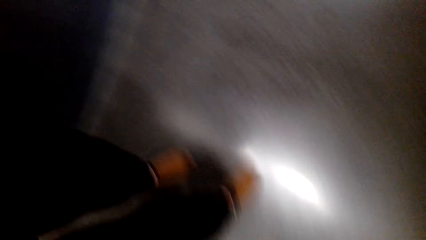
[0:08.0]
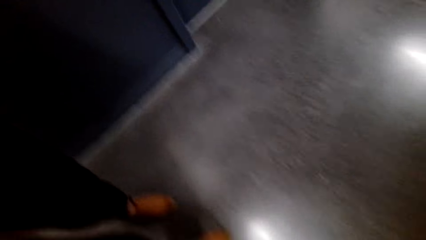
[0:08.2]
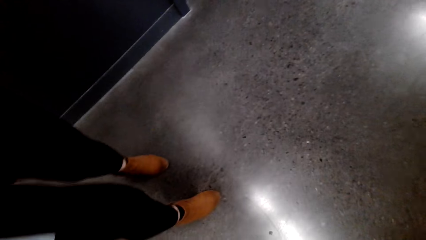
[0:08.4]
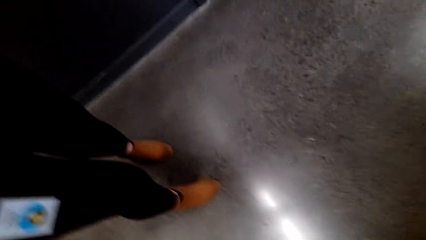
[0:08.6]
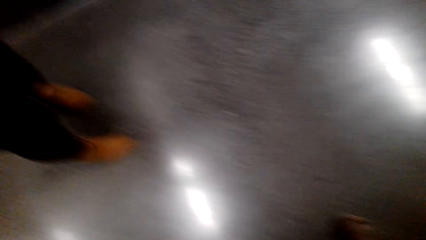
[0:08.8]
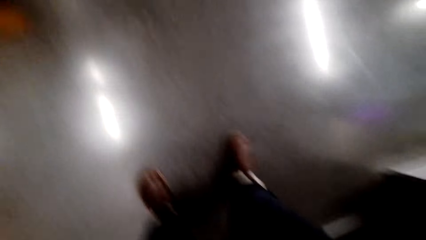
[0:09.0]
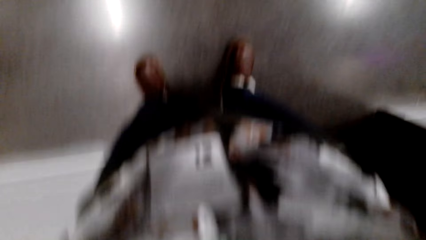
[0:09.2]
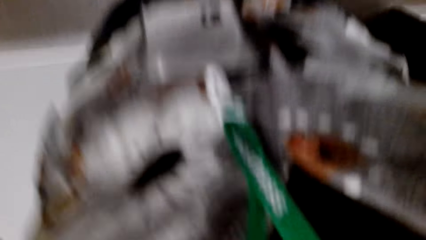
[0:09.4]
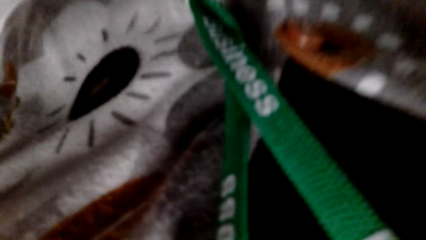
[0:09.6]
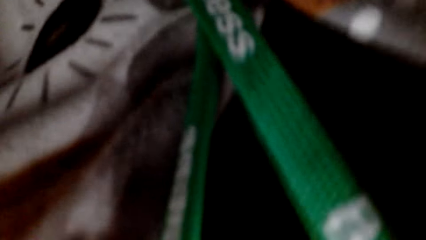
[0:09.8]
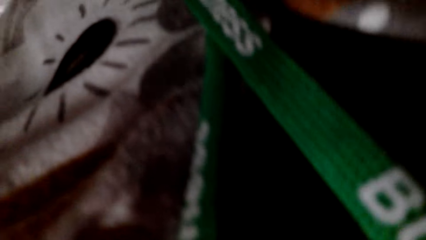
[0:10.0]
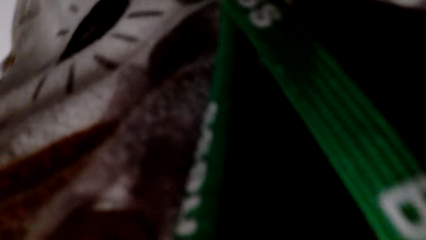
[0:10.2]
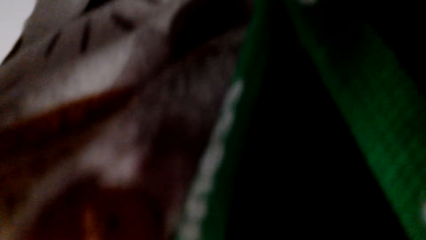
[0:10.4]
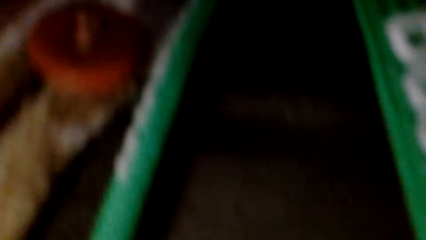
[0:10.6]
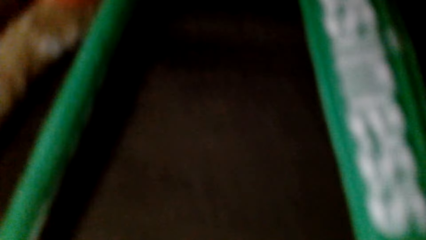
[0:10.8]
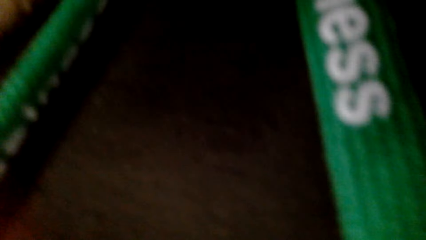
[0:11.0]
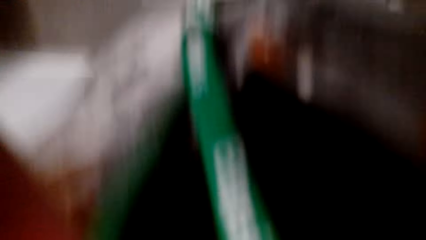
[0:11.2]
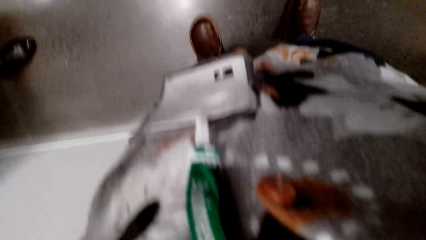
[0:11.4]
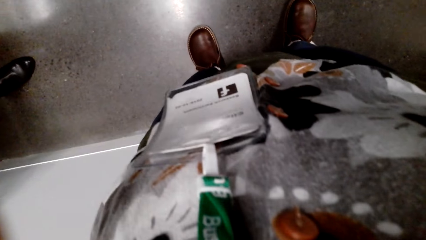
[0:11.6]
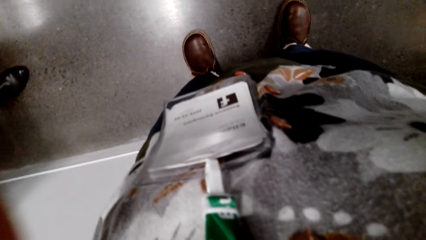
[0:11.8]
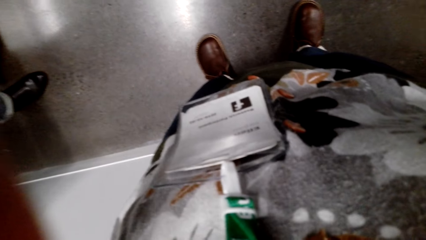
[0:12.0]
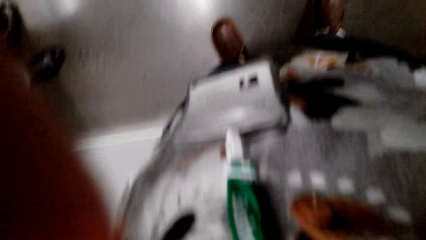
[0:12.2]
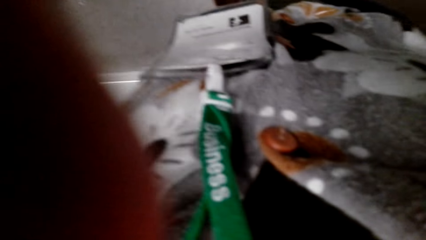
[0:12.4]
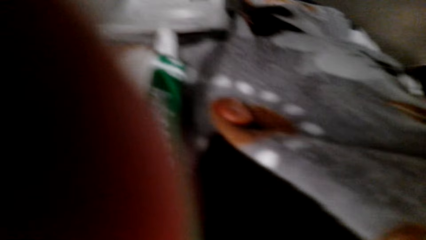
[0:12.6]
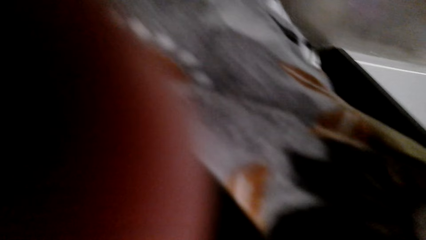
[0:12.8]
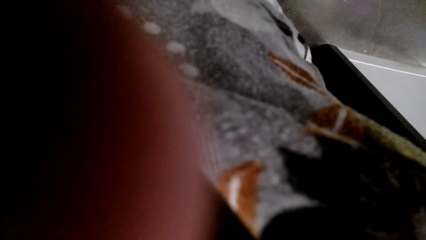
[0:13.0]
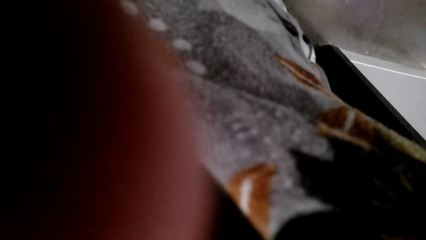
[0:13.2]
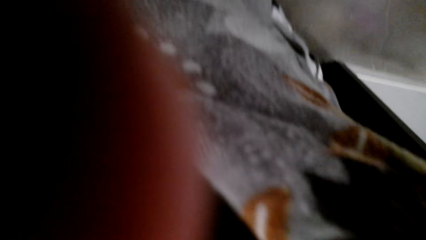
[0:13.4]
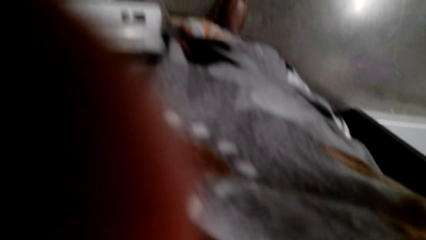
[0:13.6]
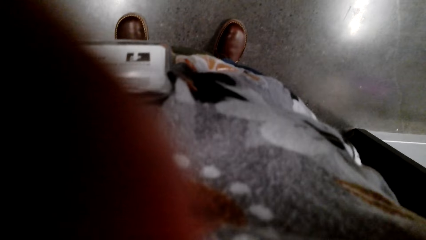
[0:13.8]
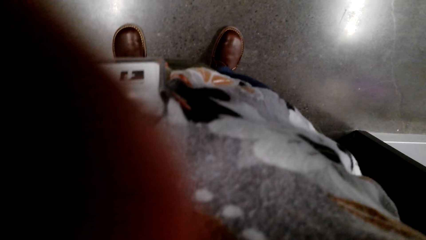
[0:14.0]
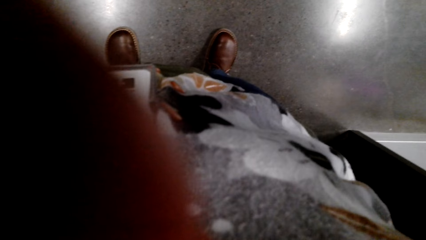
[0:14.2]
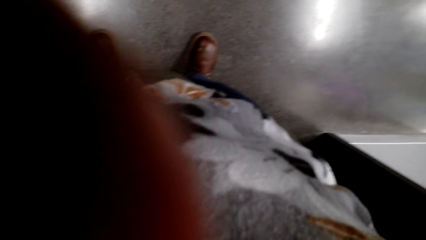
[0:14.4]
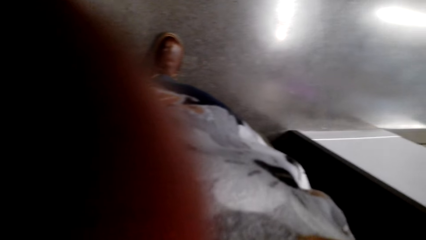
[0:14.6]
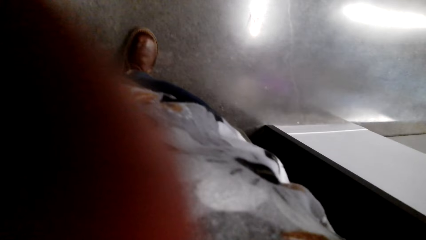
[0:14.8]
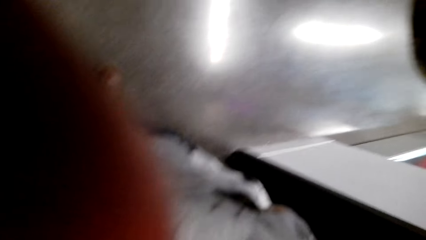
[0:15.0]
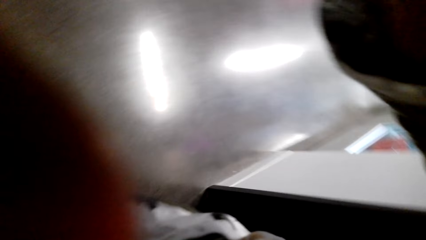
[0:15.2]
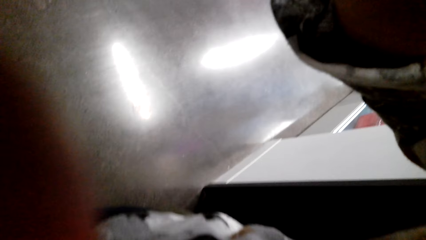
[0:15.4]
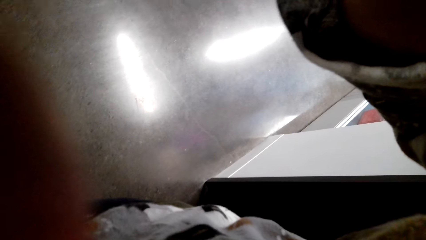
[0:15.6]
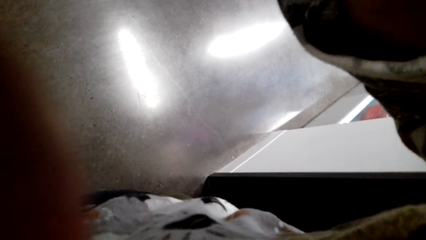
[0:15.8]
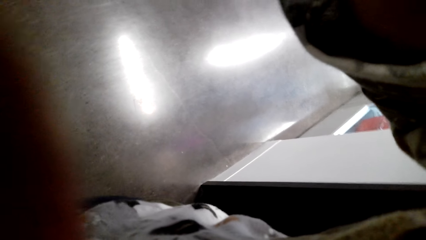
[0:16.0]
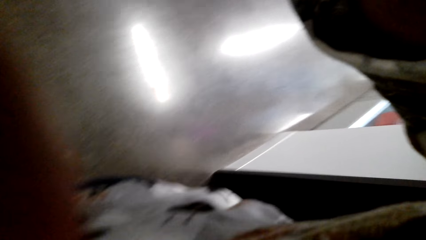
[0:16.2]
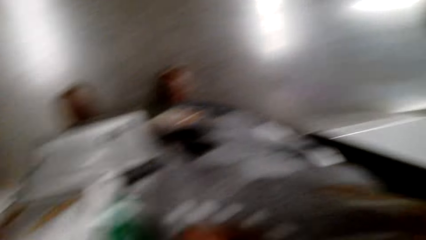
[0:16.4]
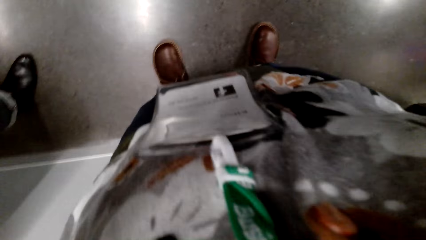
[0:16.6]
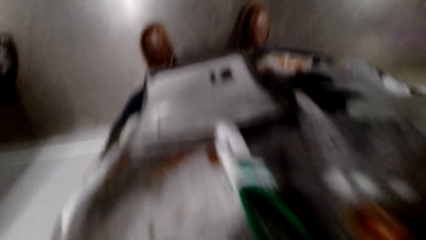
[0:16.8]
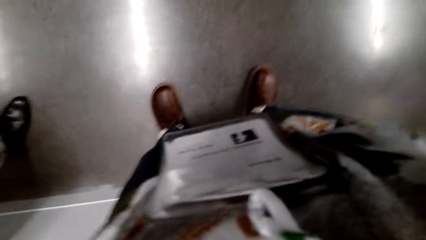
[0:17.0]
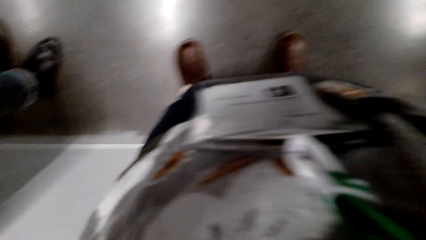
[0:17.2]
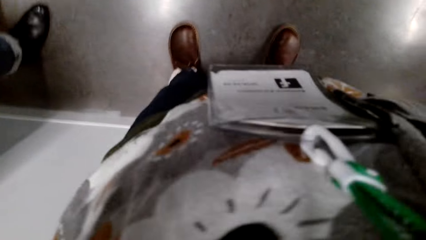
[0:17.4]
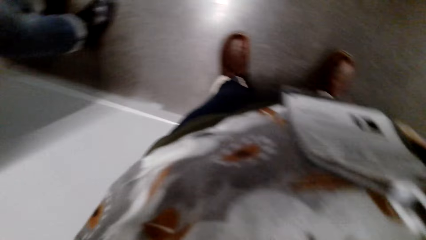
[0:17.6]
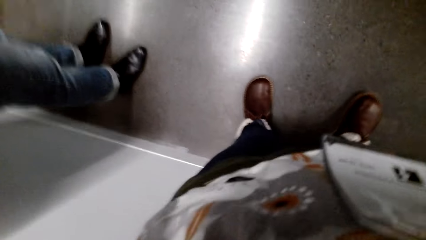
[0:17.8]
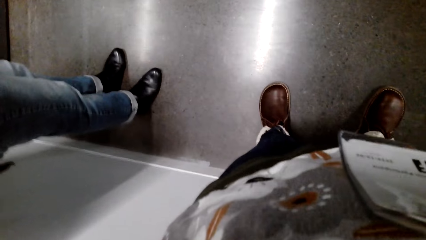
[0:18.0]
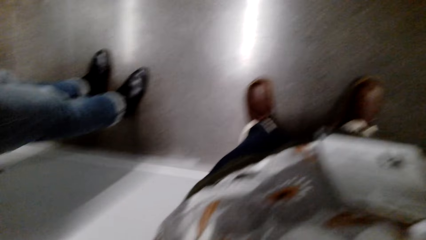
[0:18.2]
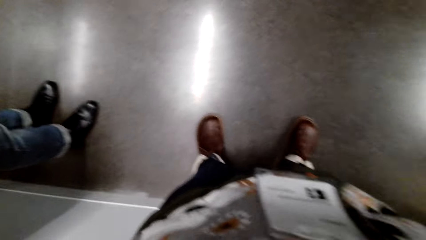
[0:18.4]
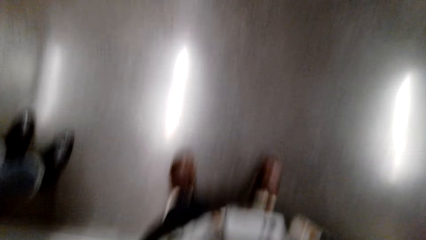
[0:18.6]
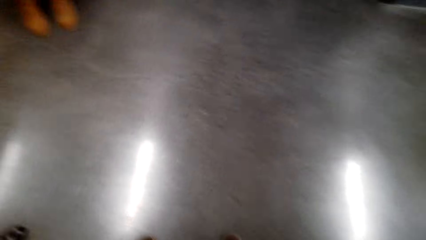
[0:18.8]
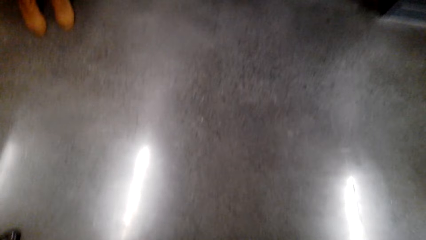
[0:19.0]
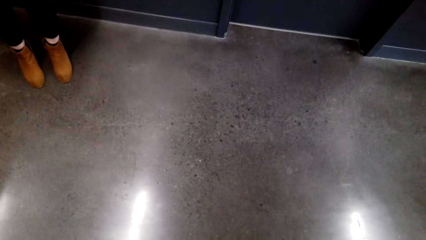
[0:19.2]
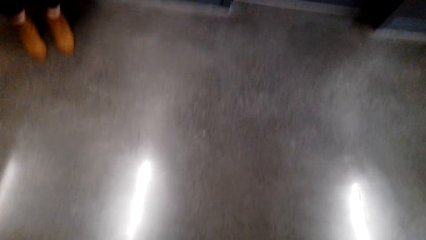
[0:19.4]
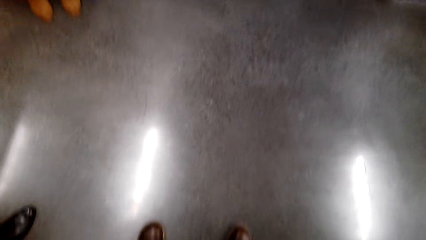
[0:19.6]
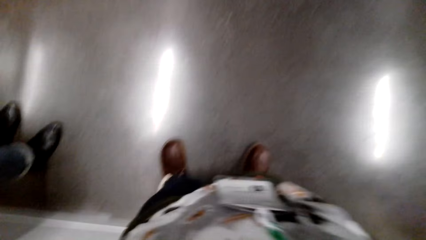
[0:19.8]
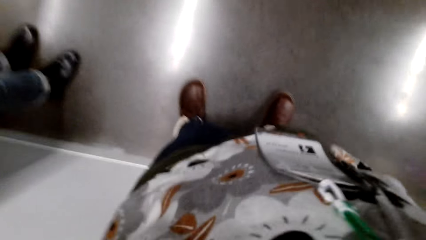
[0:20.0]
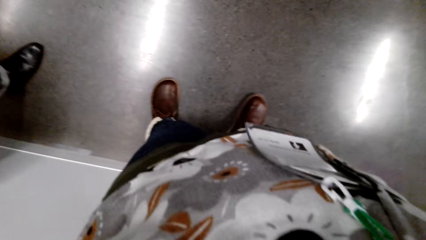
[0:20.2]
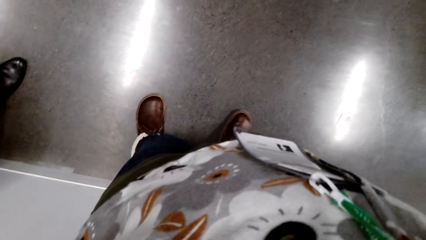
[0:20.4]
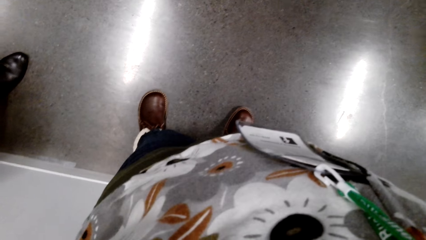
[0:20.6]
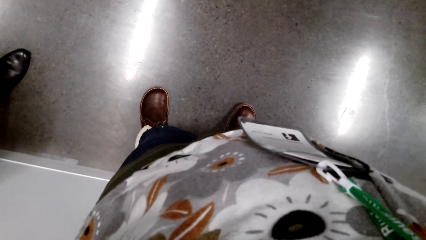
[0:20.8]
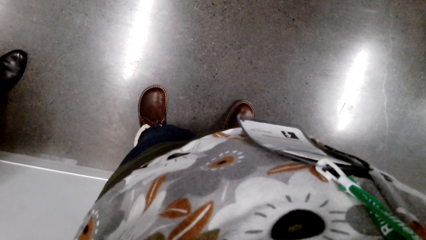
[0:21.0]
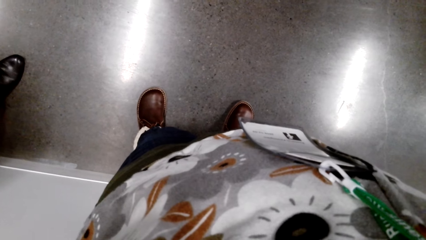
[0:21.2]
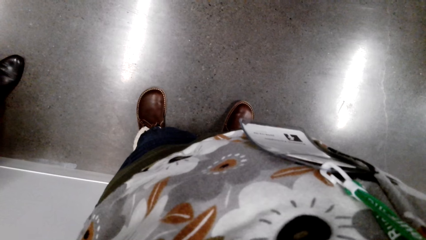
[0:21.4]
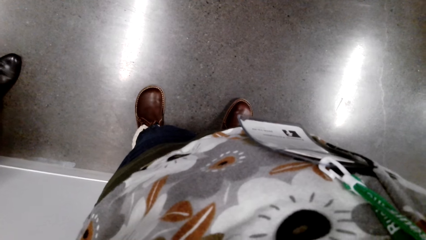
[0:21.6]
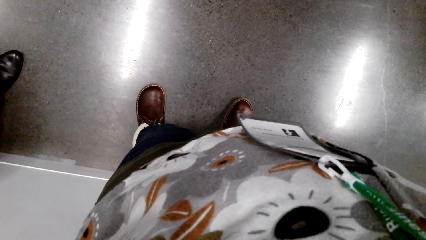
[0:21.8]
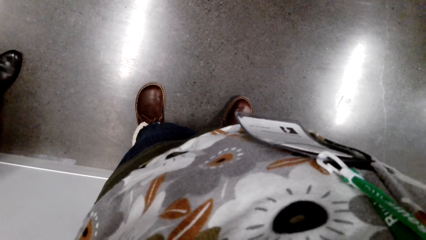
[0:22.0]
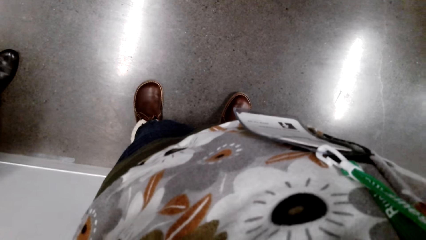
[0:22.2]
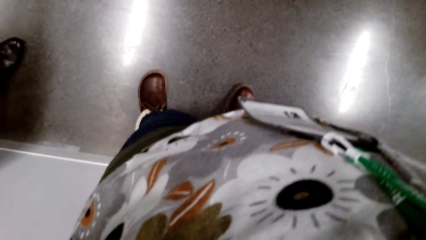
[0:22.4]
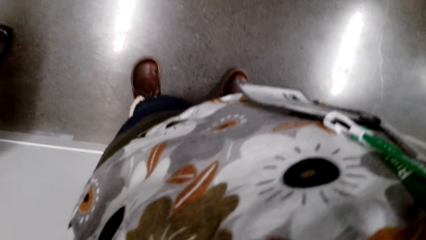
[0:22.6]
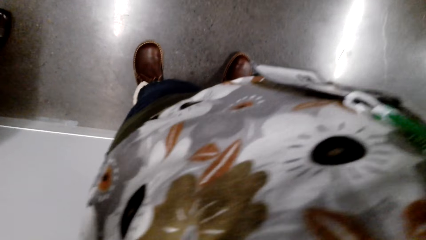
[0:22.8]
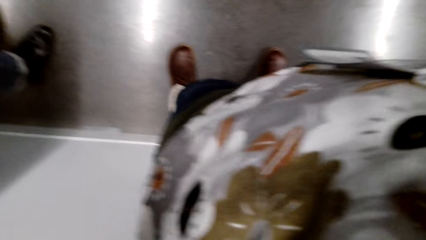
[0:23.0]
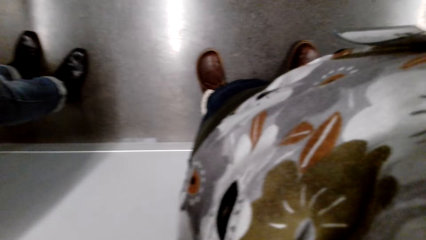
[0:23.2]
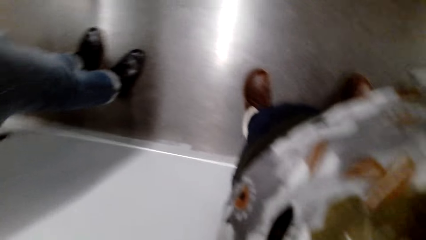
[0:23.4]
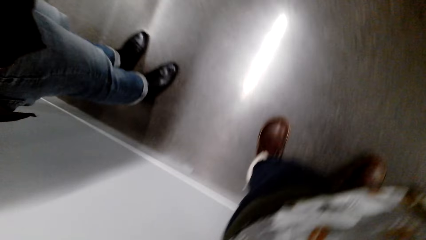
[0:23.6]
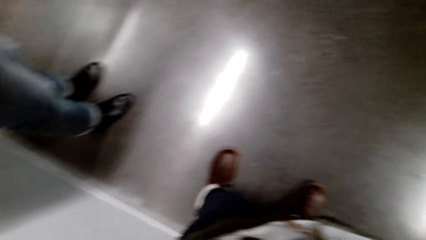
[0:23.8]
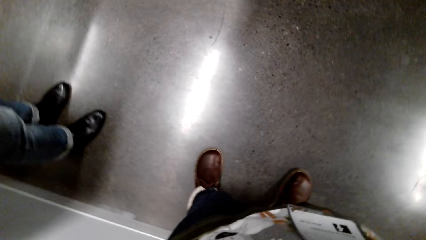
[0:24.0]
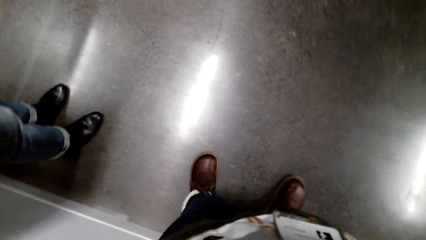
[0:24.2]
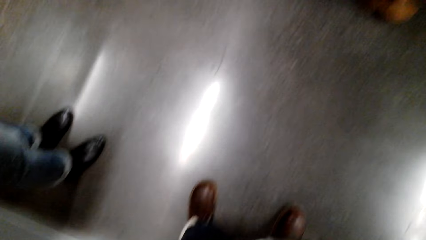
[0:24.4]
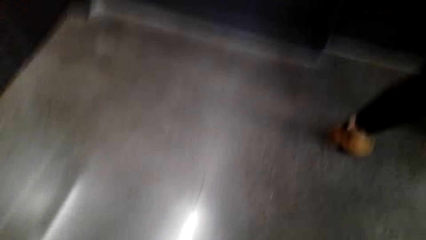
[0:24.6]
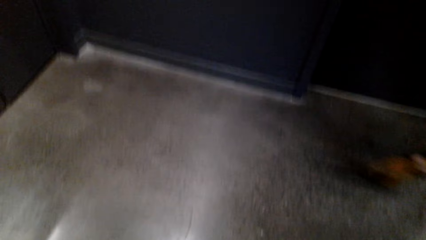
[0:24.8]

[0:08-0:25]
The camera wearer moves the camera. They fix the camera.
